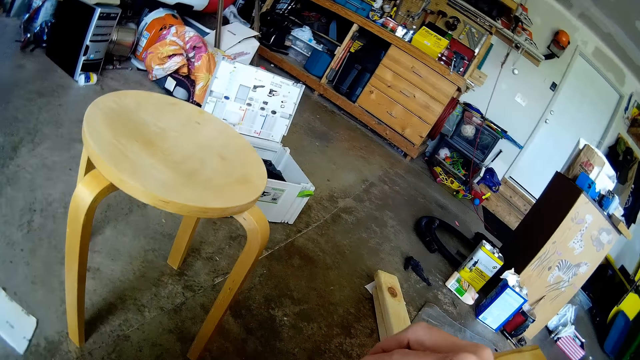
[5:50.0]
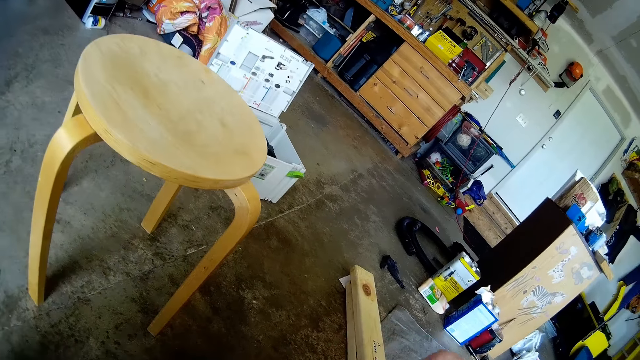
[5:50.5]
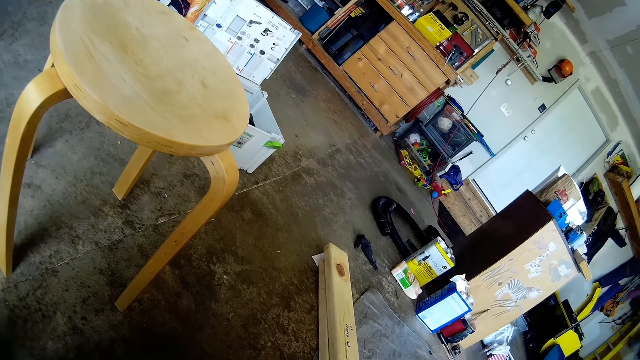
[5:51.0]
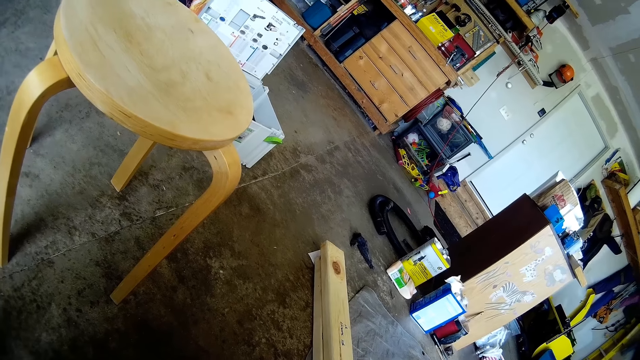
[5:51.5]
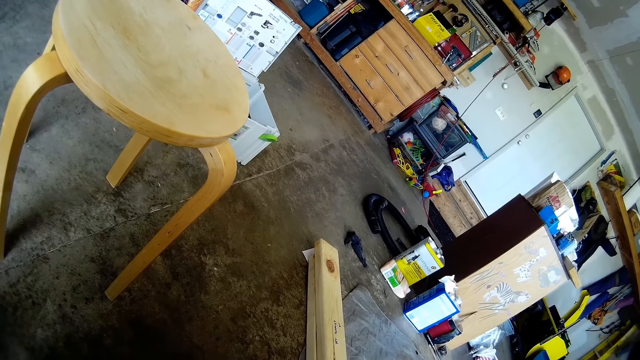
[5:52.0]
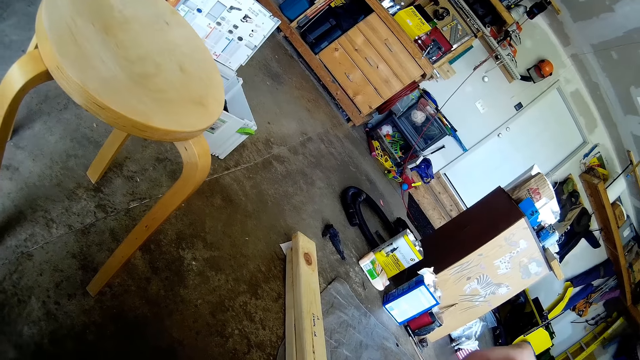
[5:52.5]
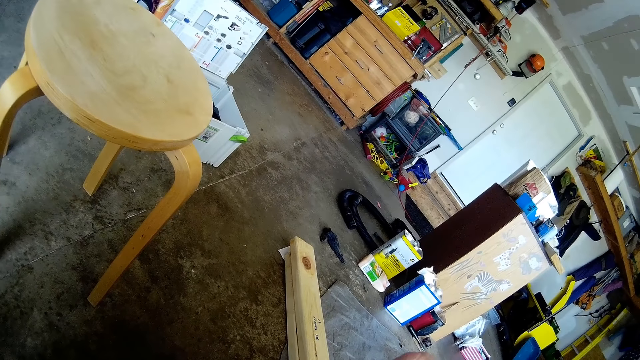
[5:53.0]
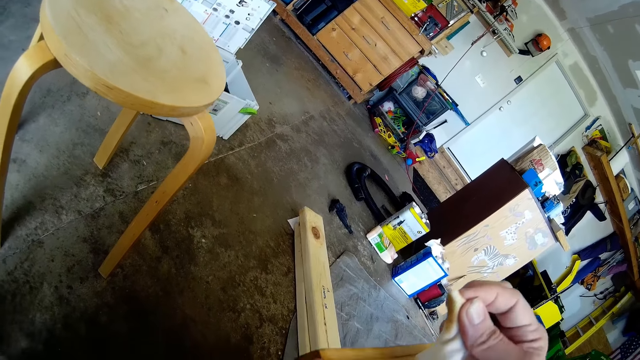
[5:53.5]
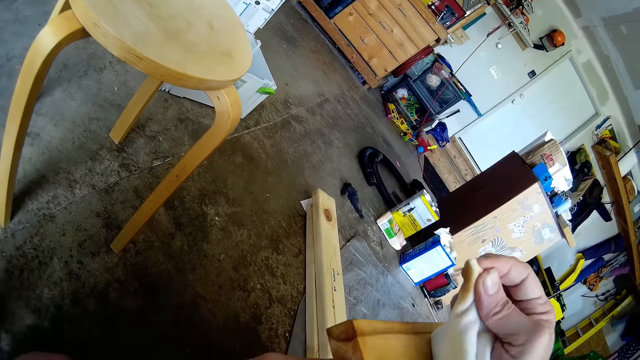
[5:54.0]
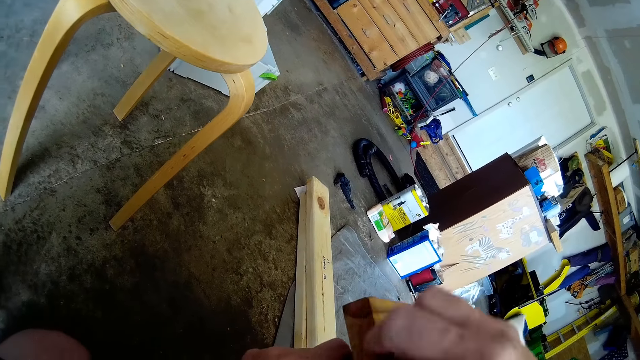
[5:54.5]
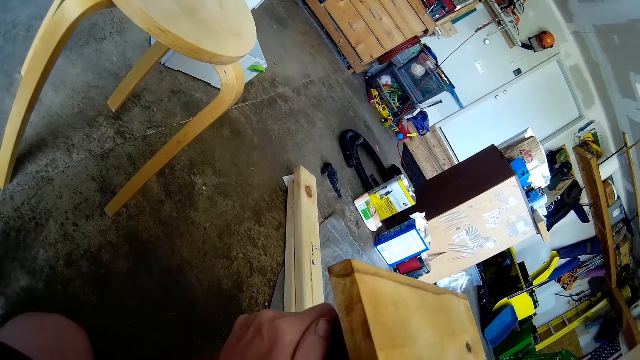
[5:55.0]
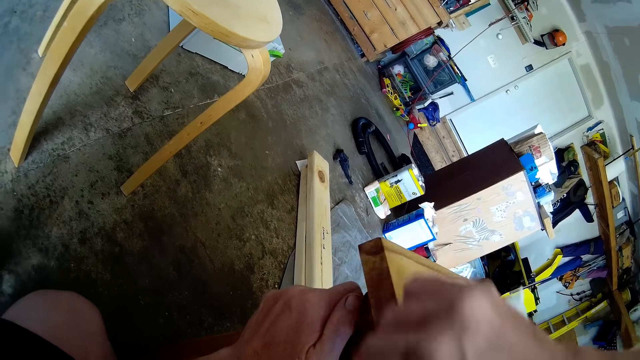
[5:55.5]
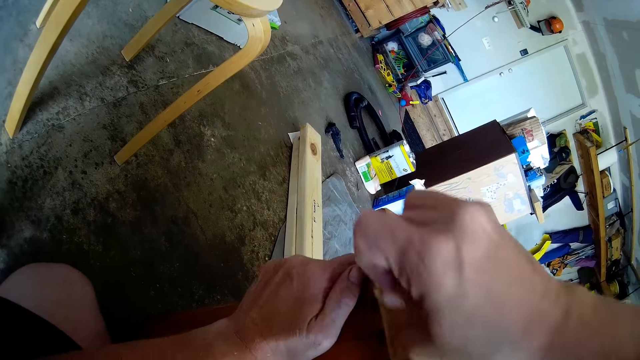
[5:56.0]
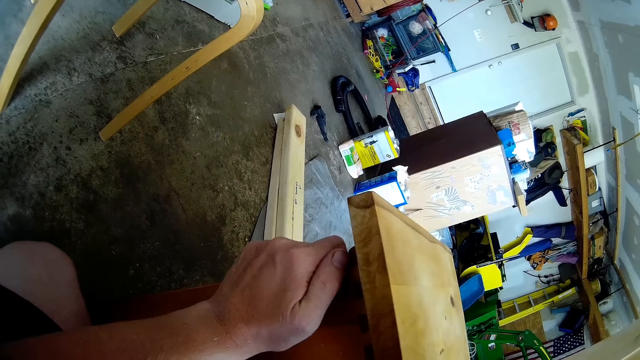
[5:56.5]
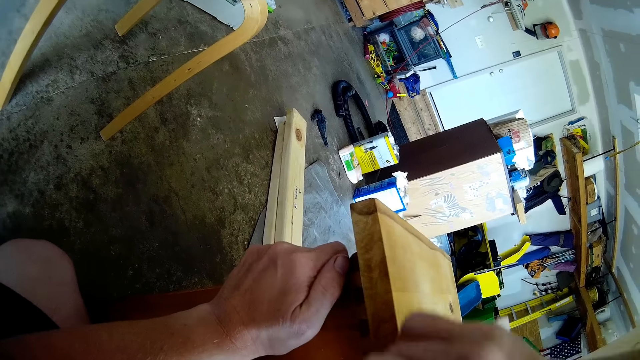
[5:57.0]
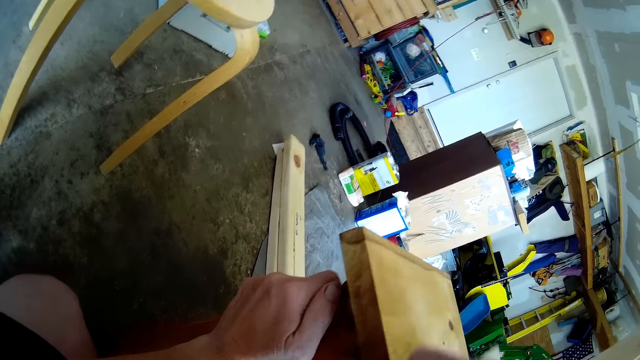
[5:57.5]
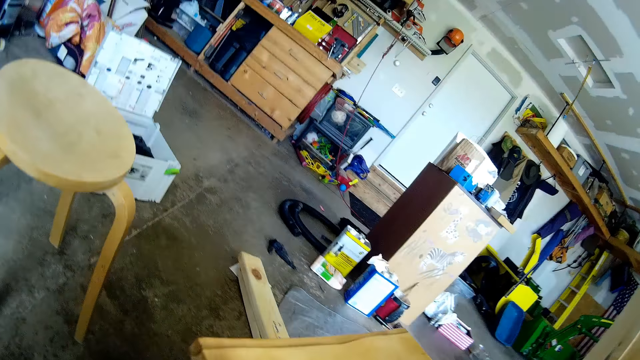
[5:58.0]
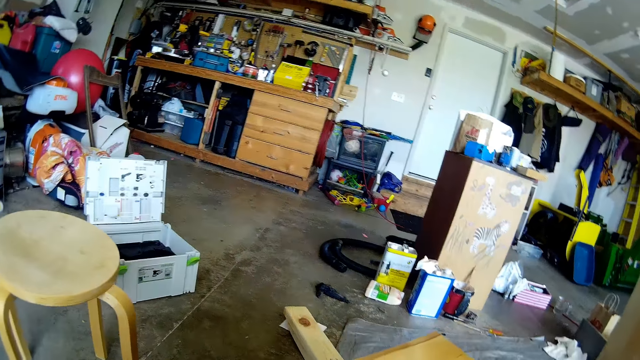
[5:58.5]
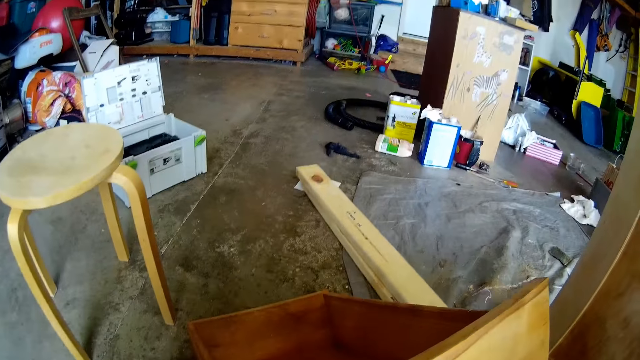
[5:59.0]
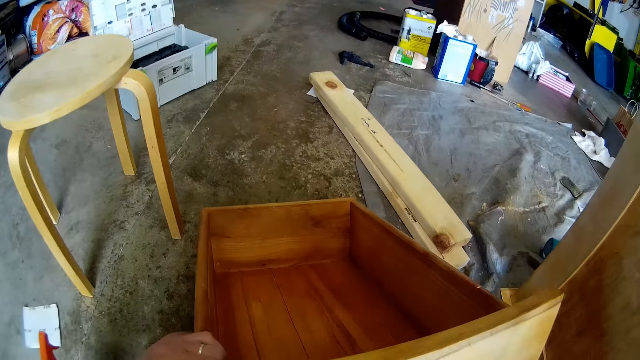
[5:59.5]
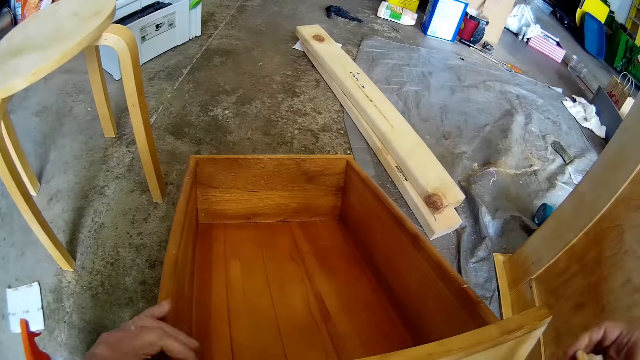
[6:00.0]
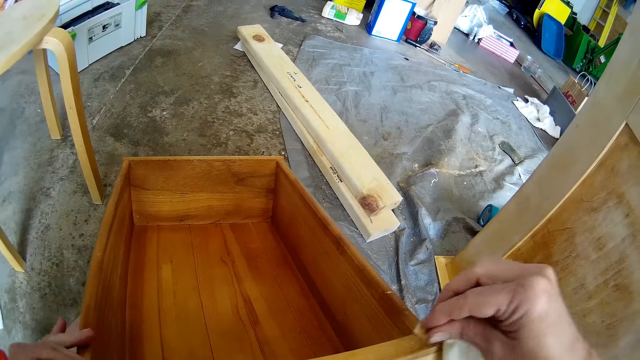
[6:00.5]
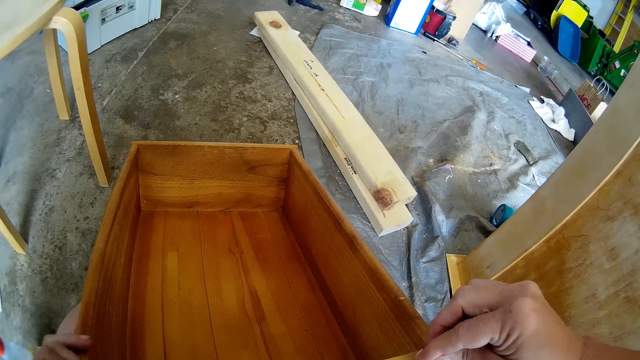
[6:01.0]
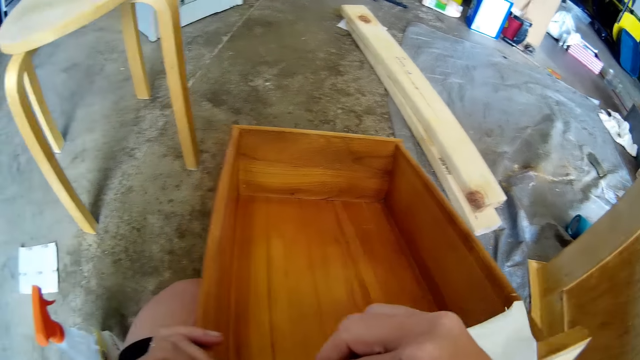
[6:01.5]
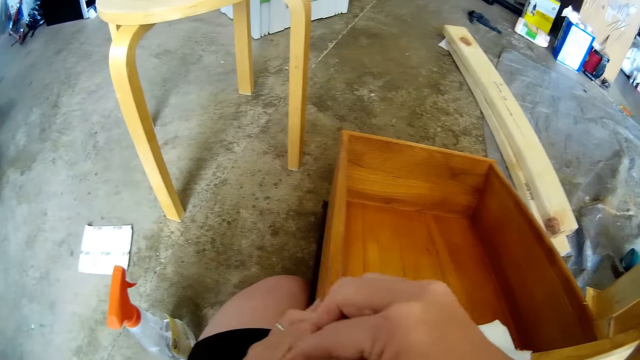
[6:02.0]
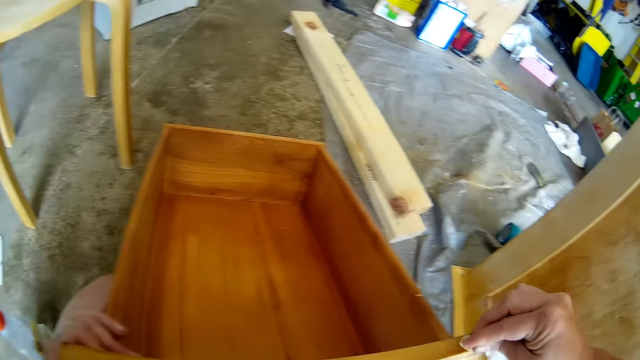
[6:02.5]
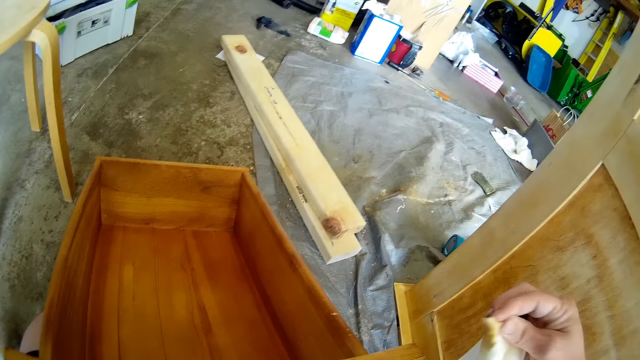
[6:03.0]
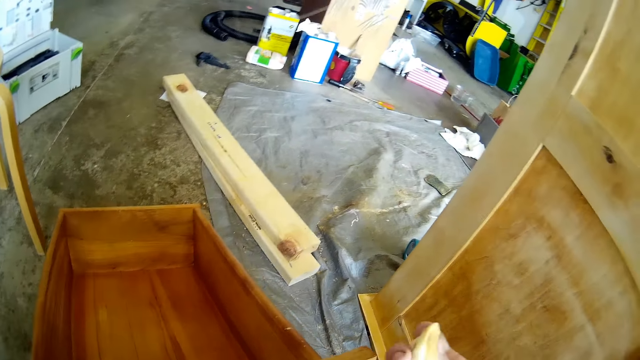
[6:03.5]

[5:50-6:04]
The camera wearer wipes the drawer with a cloth. They tilt the drawer with their hands. They wipe the drawer with the cloth.

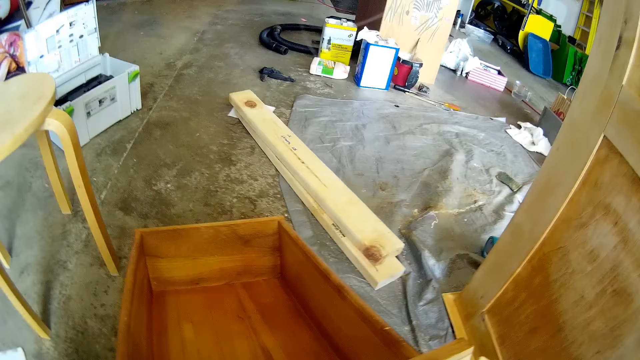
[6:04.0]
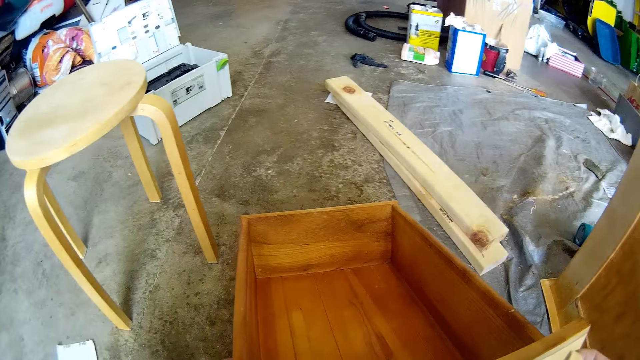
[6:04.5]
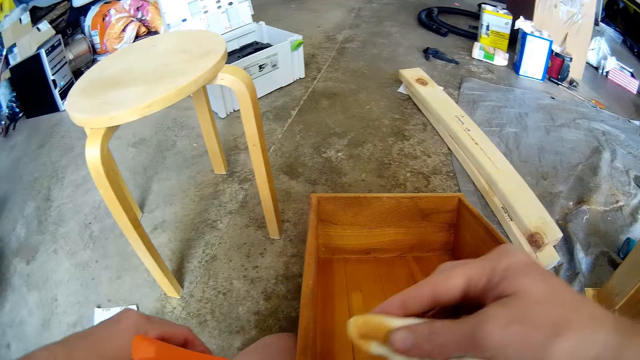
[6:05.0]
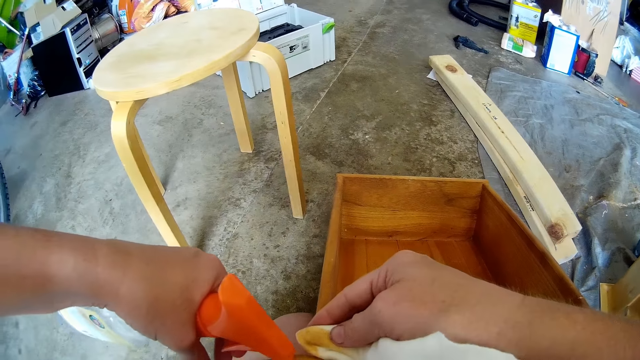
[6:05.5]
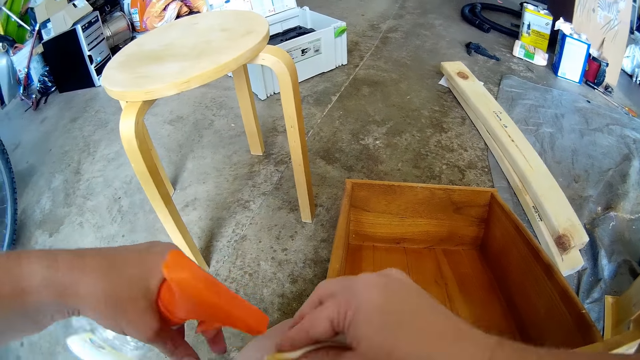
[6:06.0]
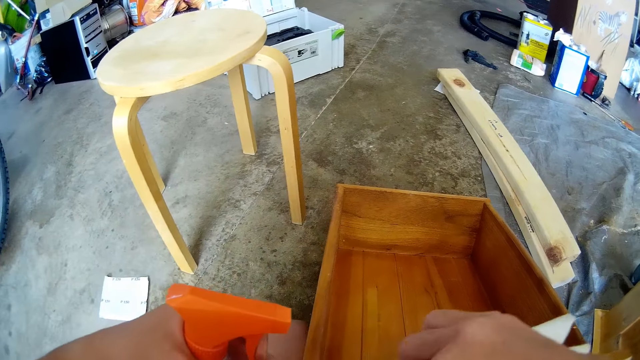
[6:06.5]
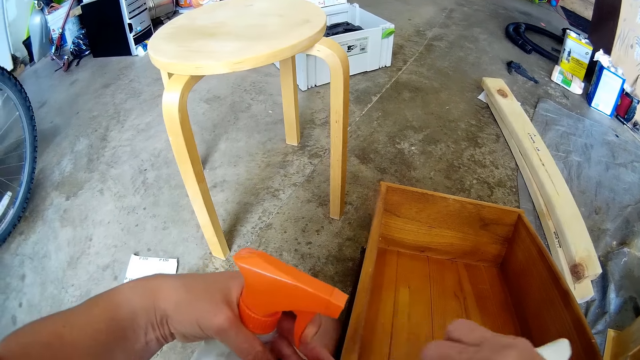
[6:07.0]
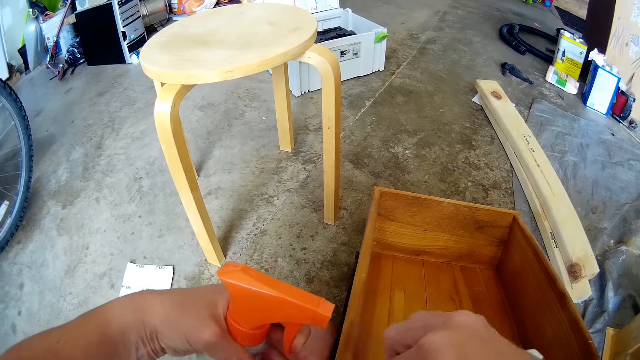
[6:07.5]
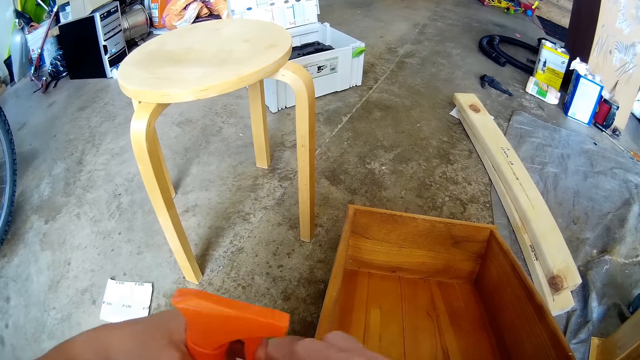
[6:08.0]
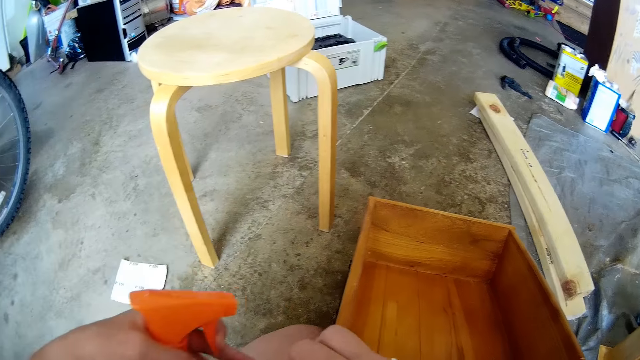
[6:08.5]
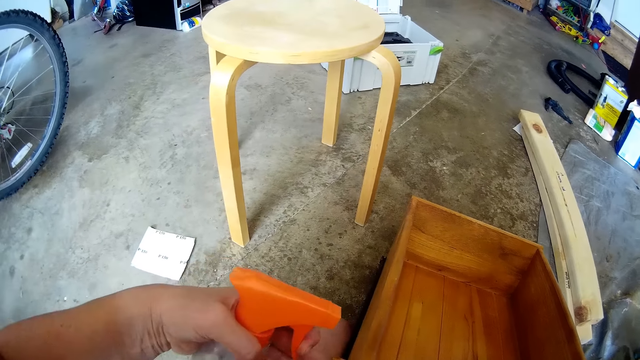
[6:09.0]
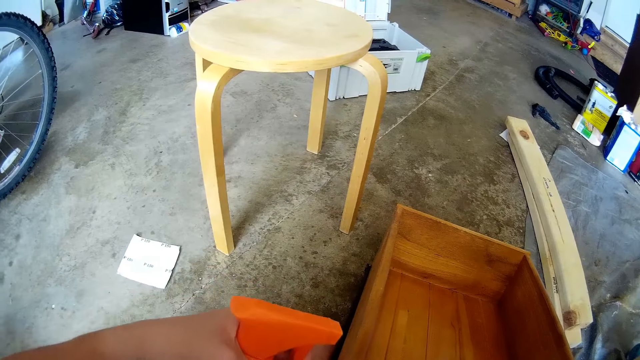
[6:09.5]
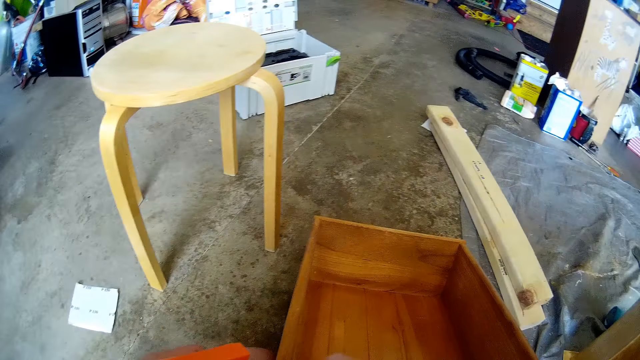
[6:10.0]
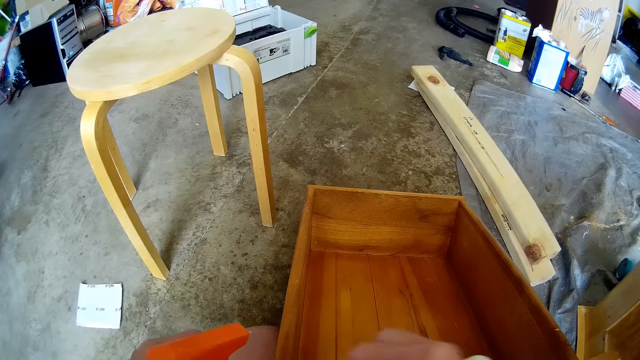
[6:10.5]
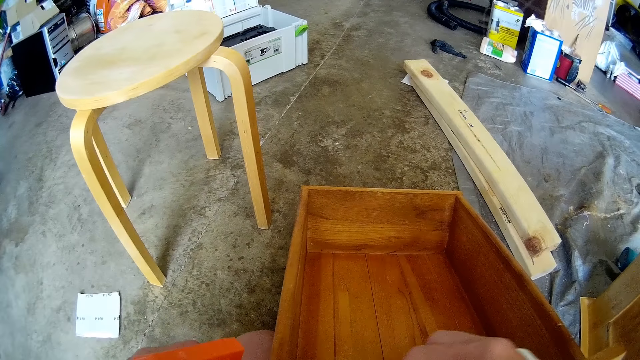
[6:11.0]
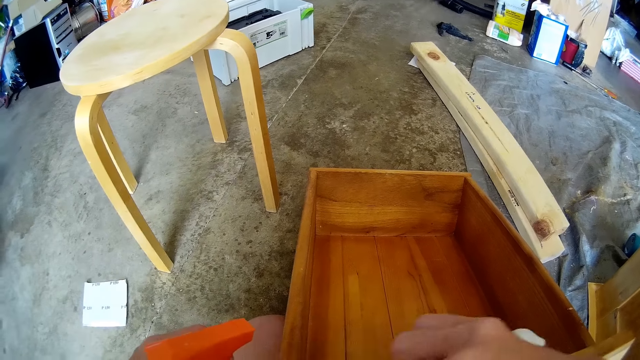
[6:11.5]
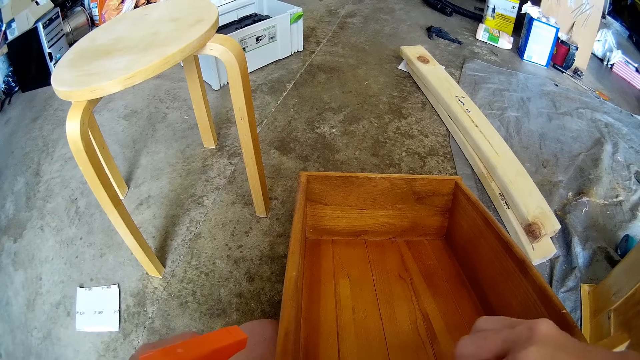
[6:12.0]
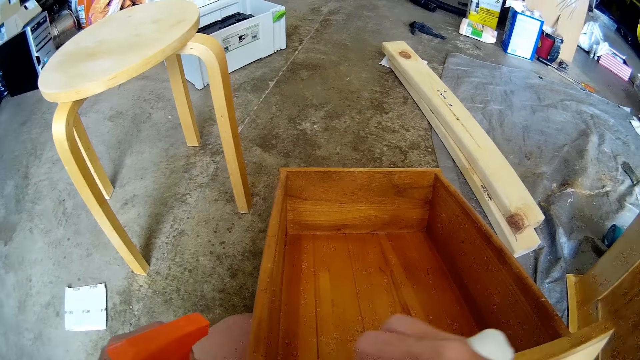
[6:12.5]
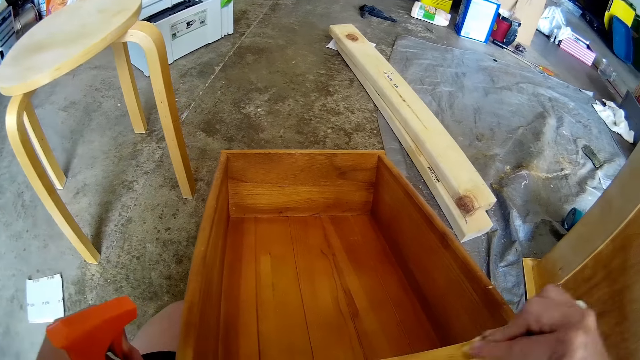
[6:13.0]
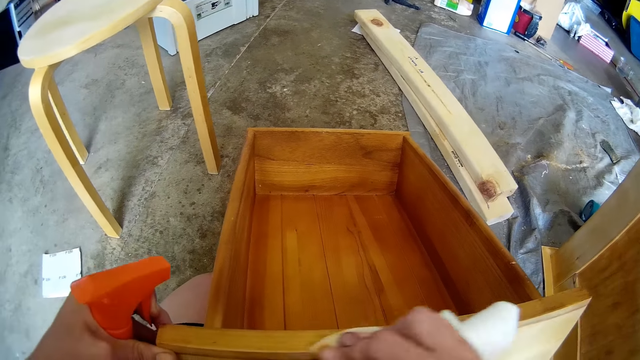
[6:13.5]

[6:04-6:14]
The camera wearer sprays on a cloth. They wipe the drawer with the cloth. They spray the surface with a wooden furniture cleaning spray. They wipe the wooden surface with a kitchen towel.
